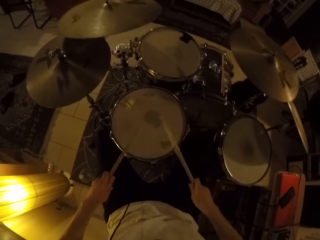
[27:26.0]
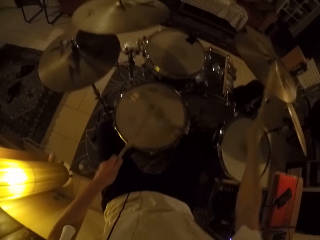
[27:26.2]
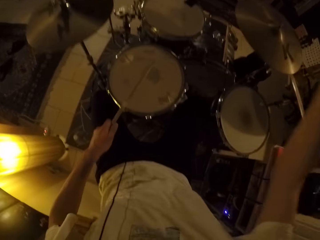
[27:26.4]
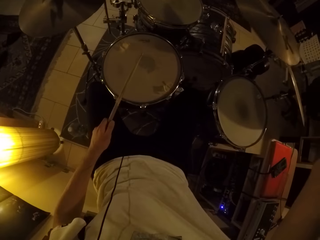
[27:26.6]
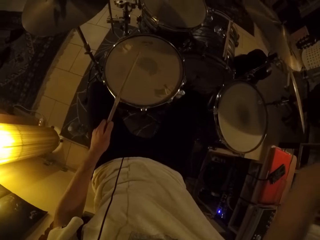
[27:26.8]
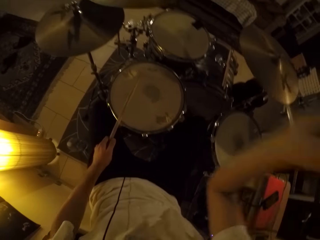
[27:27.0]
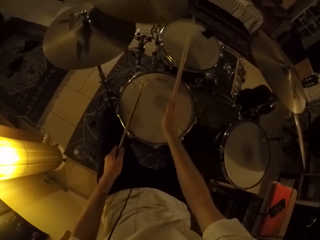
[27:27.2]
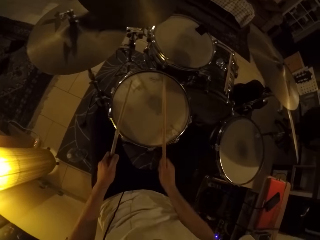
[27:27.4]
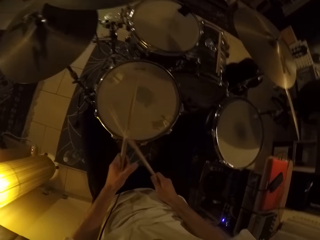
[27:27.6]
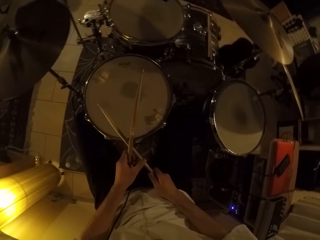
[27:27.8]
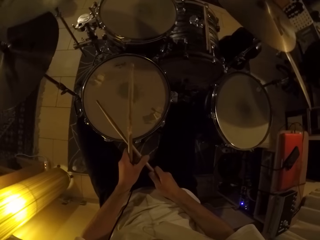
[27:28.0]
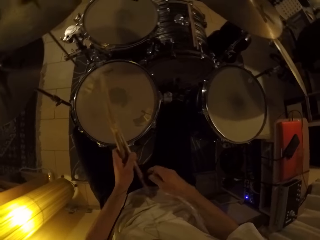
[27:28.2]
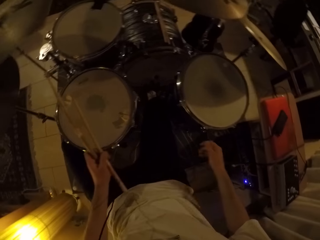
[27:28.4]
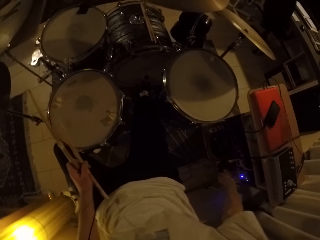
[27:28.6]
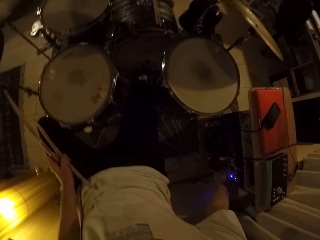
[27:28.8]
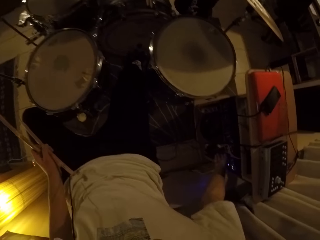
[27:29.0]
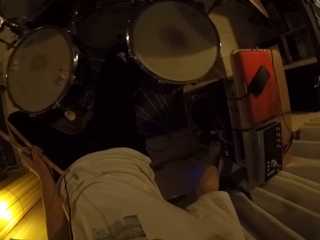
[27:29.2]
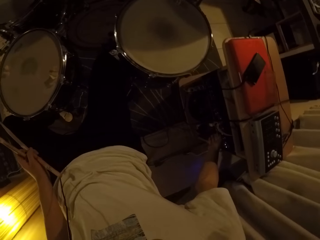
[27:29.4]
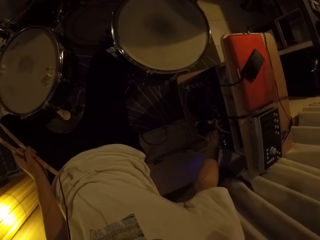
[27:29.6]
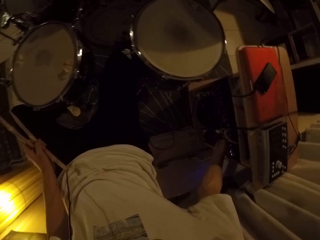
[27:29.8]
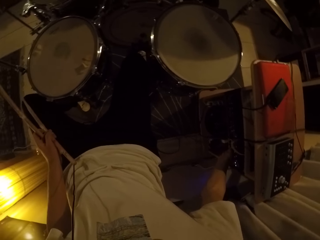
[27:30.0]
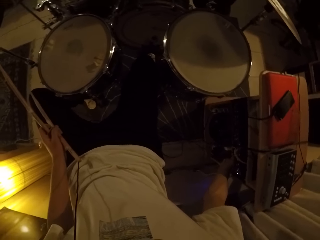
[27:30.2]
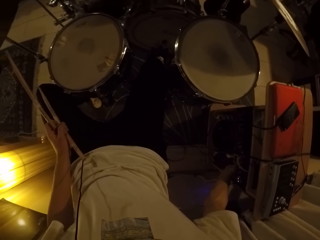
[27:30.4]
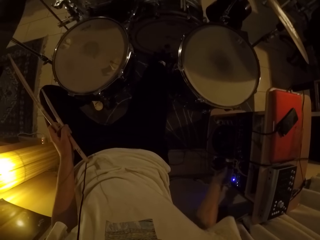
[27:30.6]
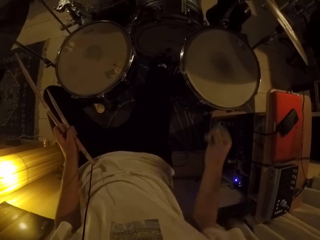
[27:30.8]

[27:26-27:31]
The camera wearer reduces the volume of the speaker. He passes the drumstick in his right hand into his left hand. He operates an in-ear monitor mixer on the floor with his right hand.
